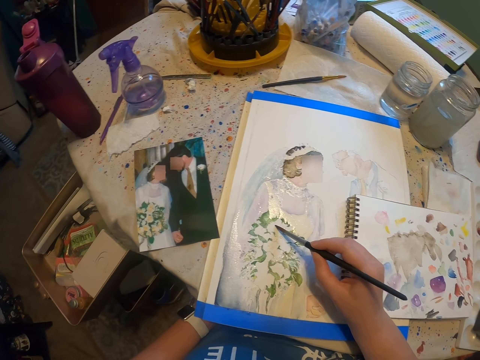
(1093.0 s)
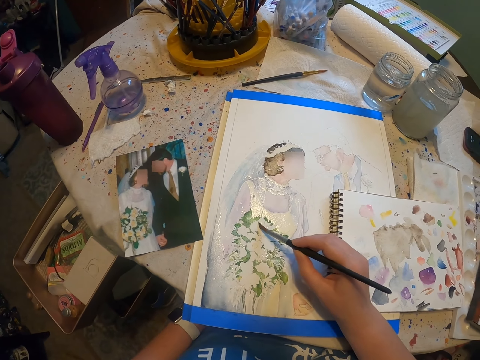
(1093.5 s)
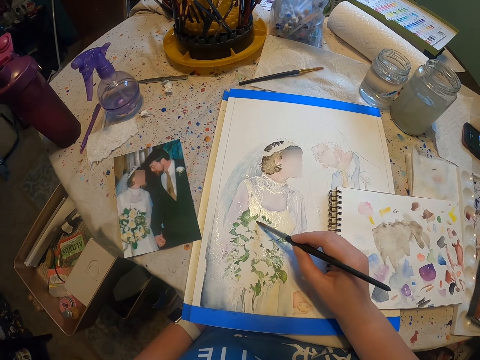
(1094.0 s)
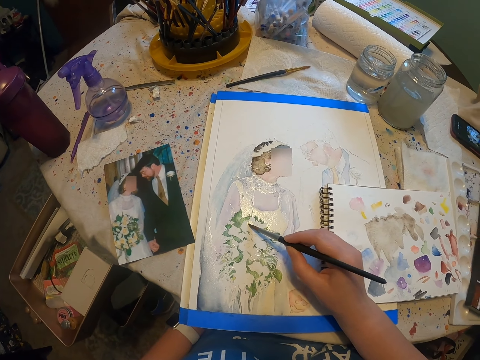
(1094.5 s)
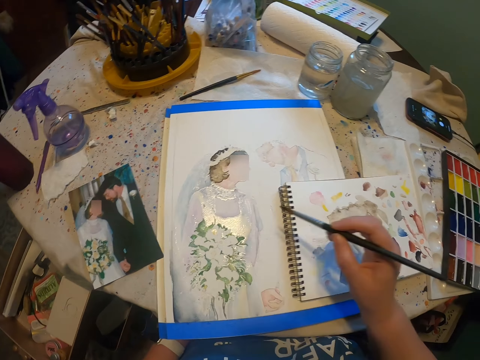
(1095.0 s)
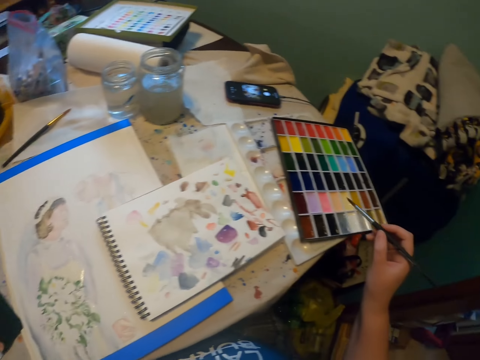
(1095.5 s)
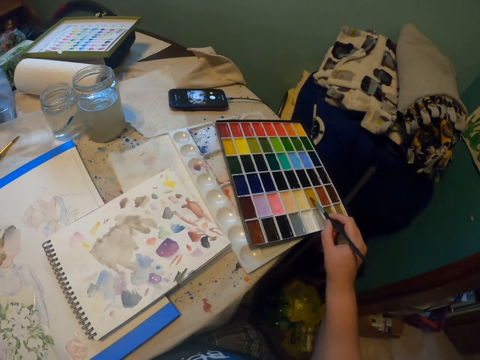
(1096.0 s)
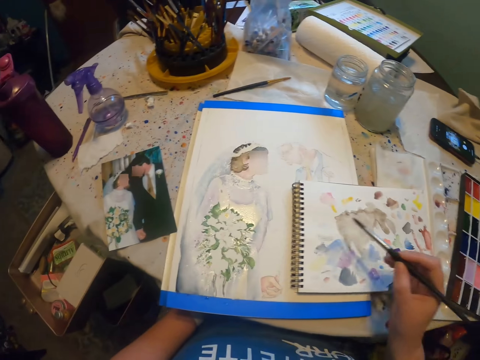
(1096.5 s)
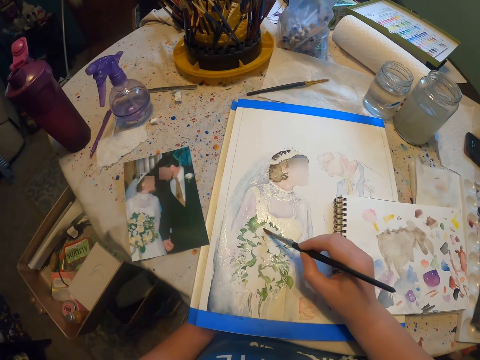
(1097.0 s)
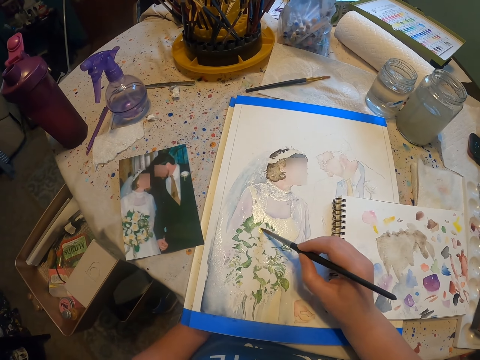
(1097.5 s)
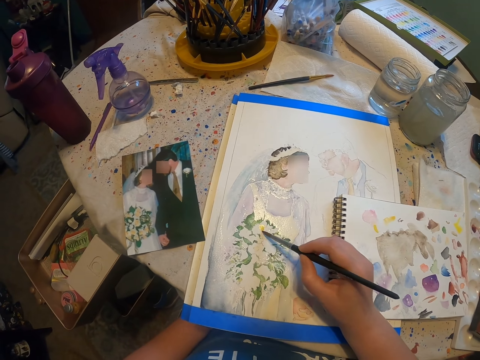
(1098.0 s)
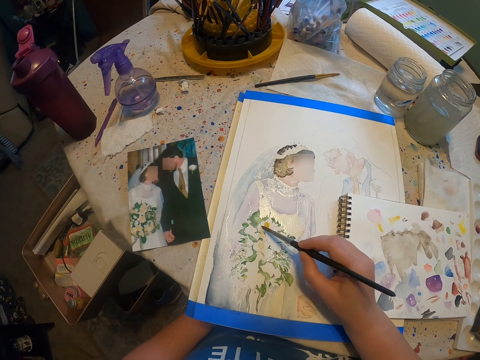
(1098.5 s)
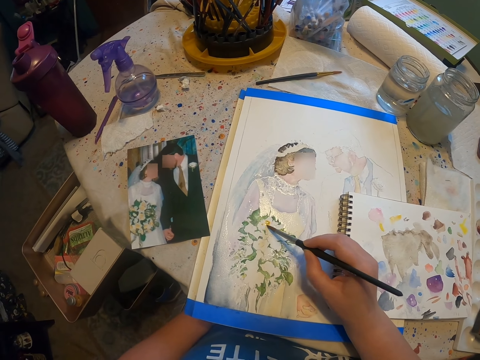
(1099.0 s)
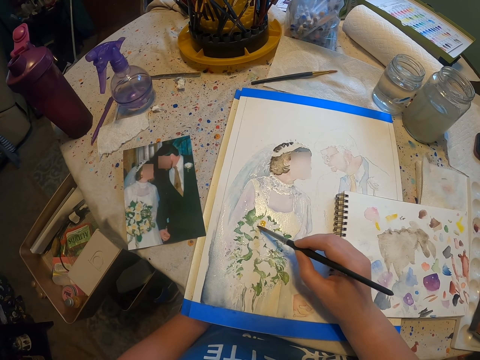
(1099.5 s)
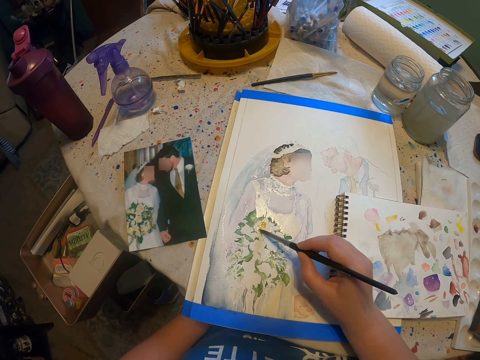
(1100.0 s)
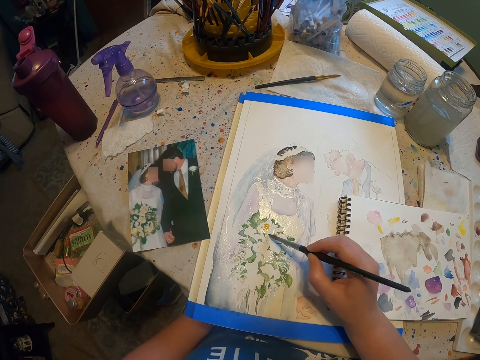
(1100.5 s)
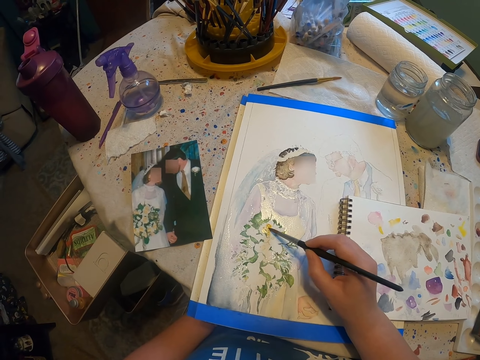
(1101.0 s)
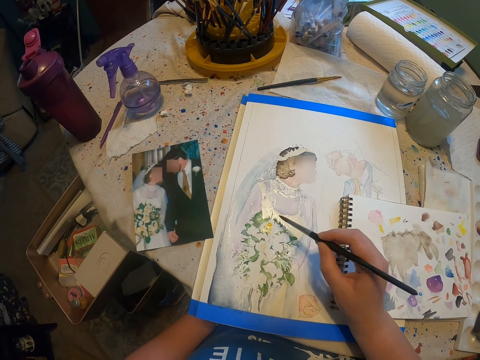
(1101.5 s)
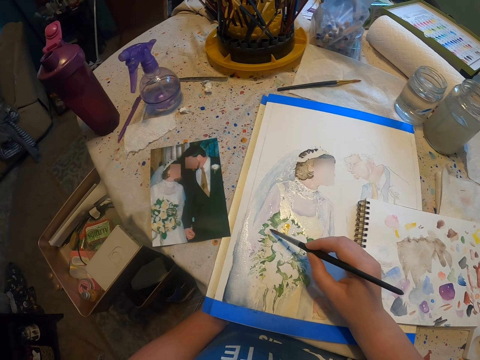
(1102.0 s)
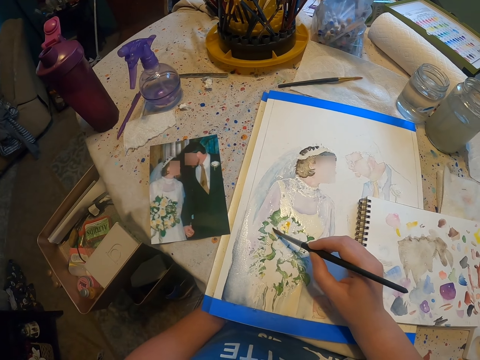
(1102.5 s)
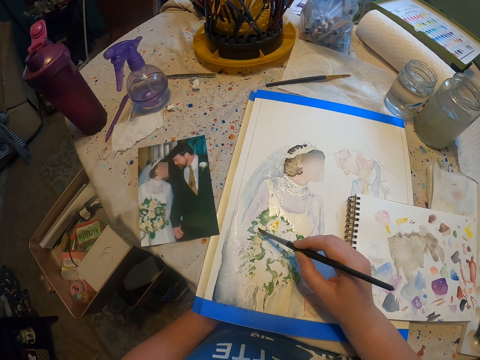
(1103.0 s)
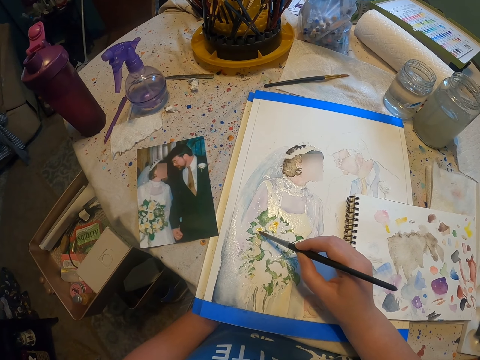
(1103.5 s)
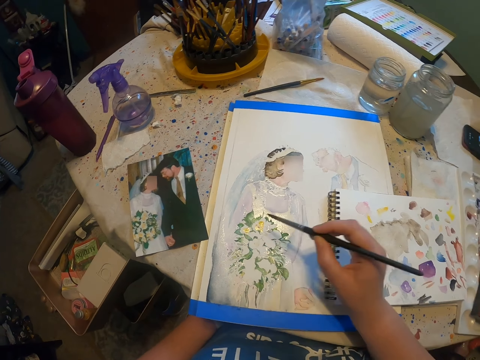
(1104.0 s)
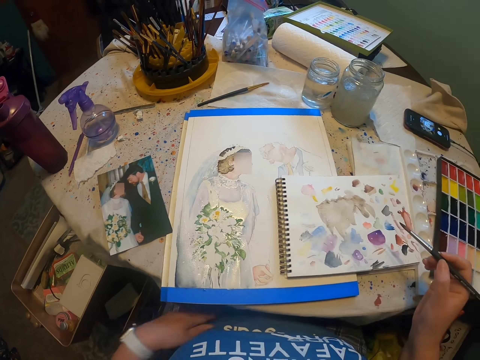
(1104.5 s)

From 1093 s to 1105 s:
The camera wearer paints the sketch on the paint paper with the brush. They take paint from the color palette. They paint art on the paint paper with the painting brush.

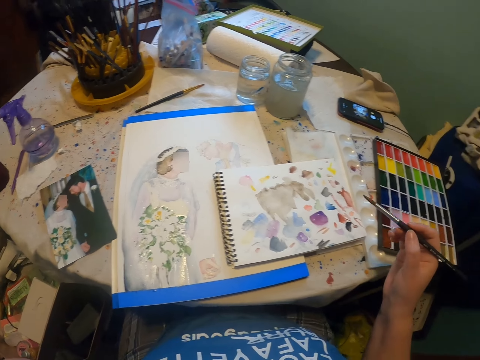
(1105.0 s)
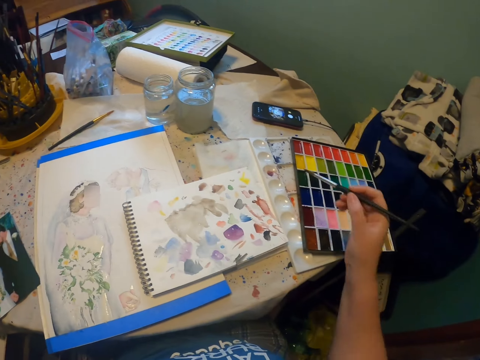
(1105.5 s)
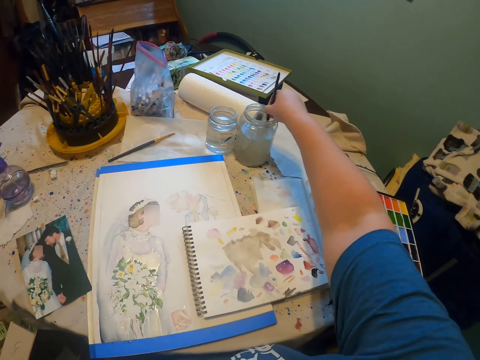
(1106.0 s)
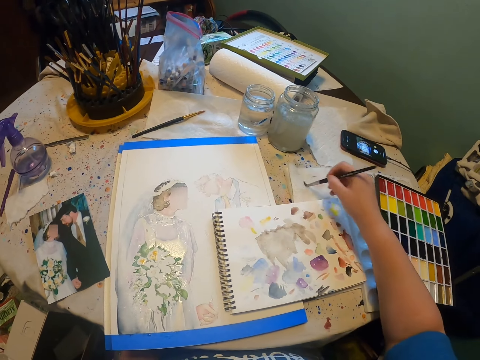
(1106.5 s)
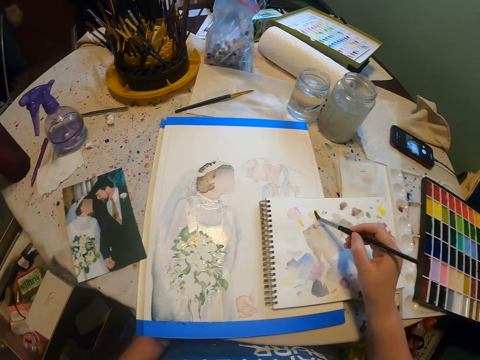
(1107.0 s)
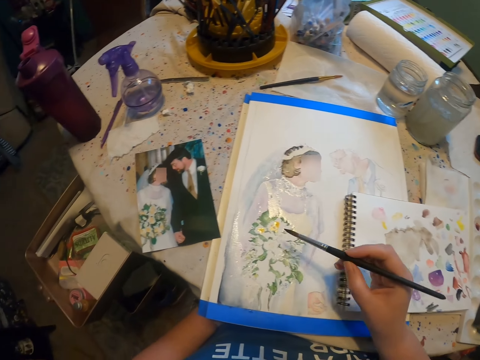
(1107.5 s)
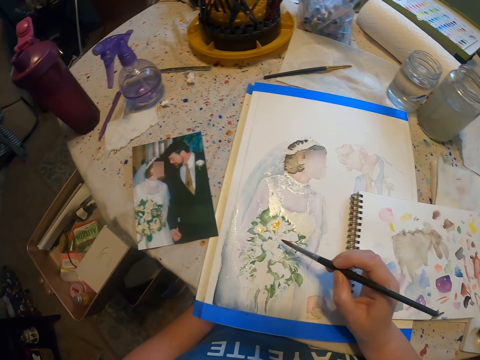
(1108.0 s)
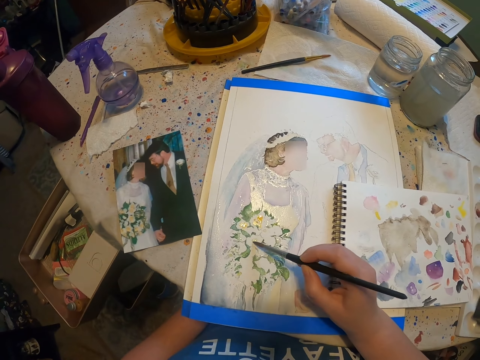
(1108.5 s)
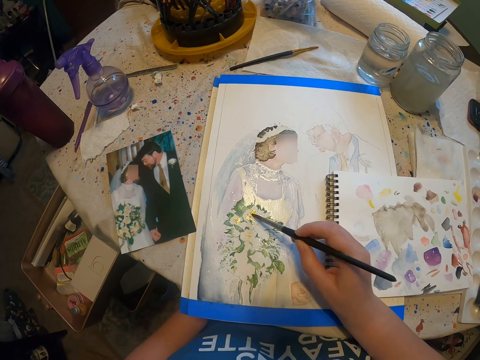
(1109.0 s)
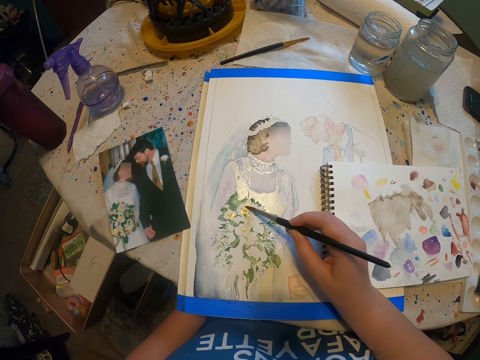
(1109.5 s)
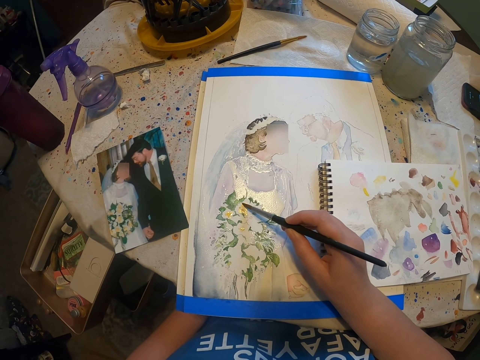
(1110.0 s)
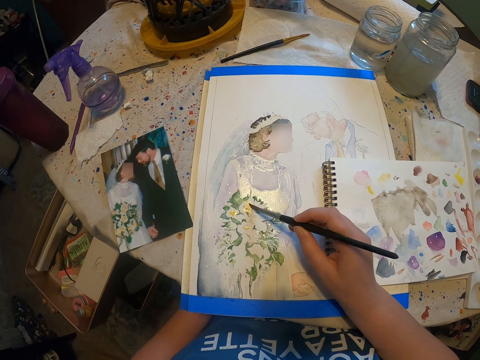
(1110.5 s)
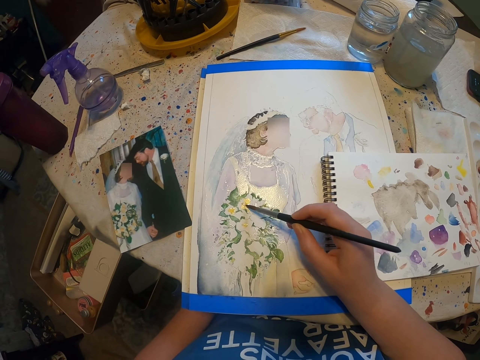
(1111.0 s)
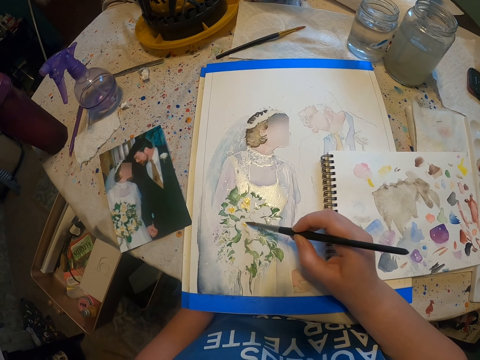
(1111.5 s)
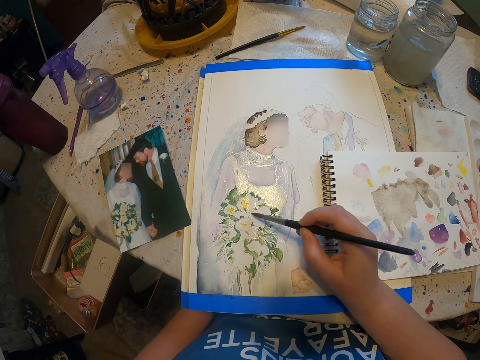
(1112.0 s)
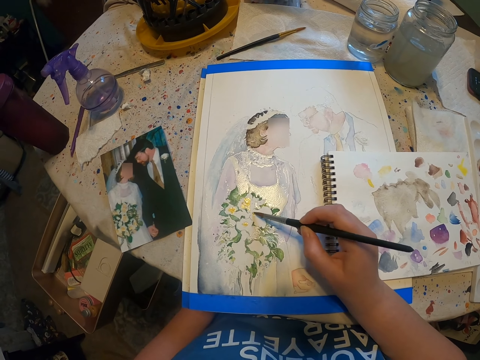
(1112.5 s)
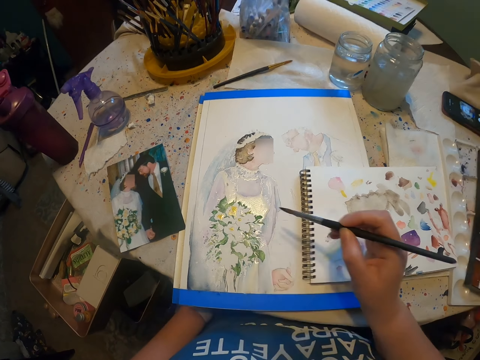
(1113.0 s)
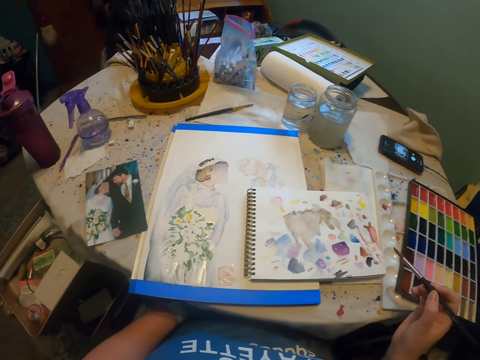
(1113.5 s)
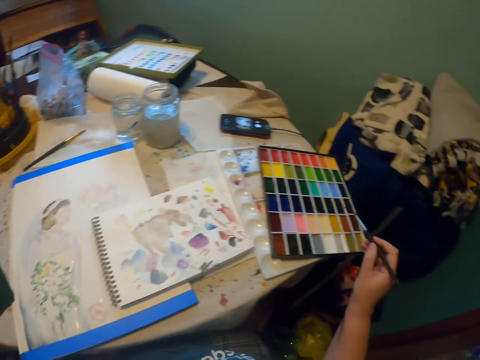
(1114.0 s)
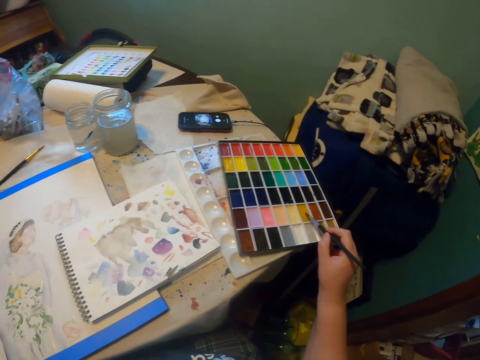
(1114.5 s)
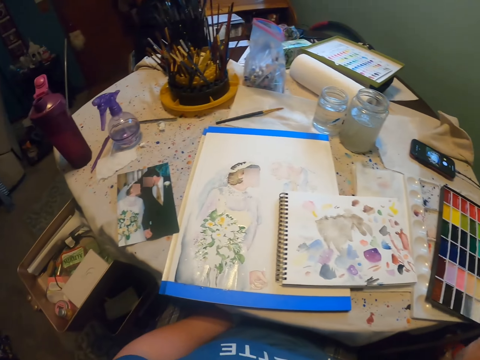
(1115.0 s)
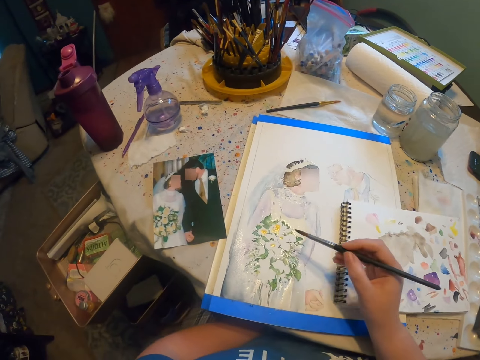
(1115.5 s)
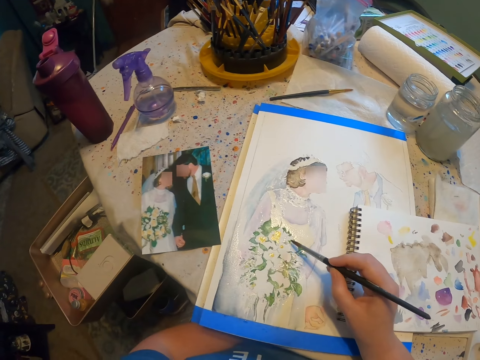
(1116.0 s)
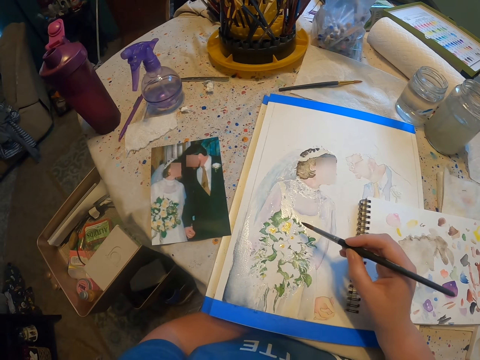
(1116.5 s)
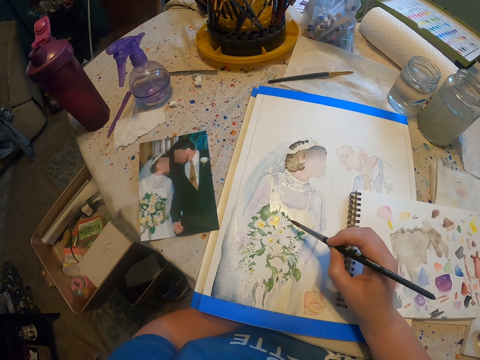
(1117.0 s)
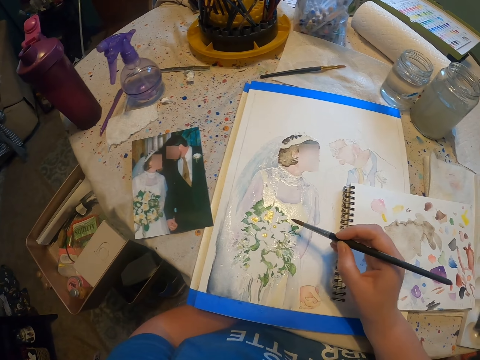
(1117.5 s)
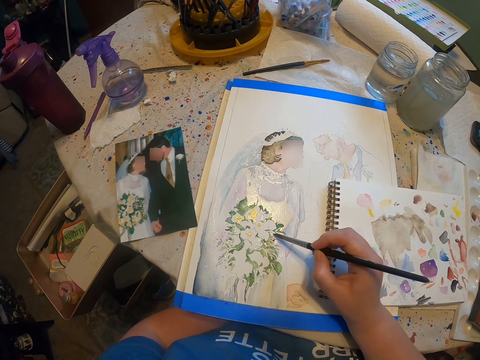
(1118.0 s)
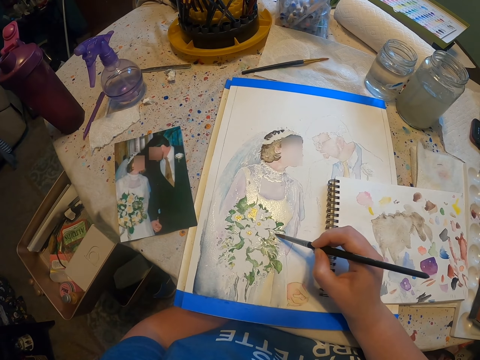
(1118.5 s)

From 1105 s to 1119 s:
The camera wearer dips a paint brush in the water. They take paint from the paint cane. They reduce paint from the paint brush. They paint art on a paint paper with the painting brush. They take paint from the color palette. They paint art with the painting brush.
